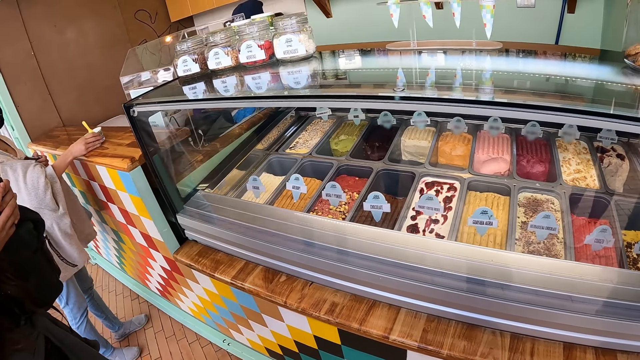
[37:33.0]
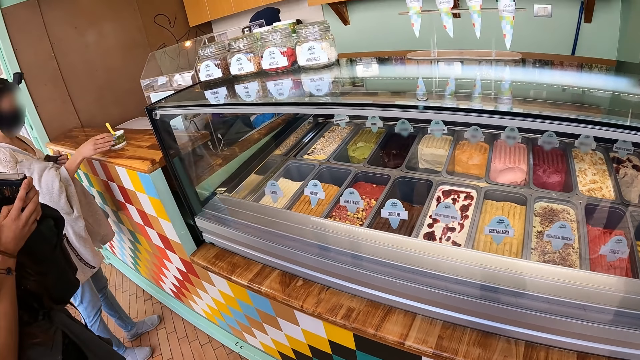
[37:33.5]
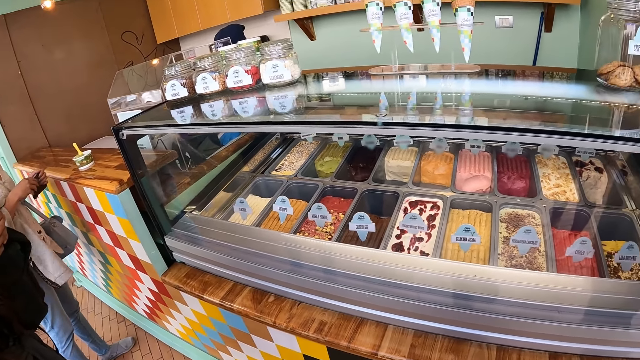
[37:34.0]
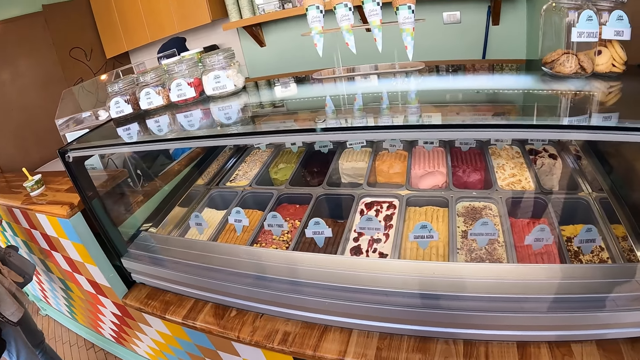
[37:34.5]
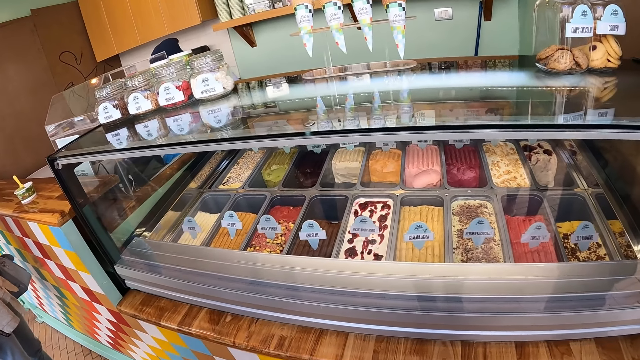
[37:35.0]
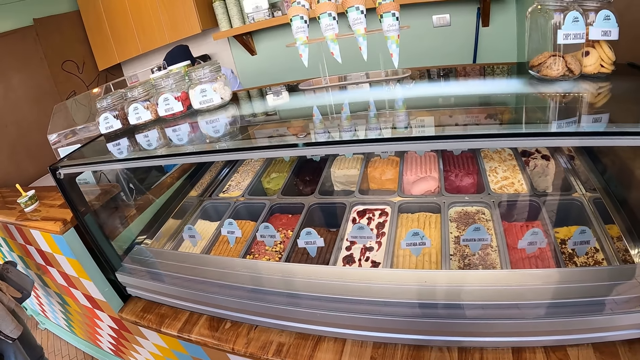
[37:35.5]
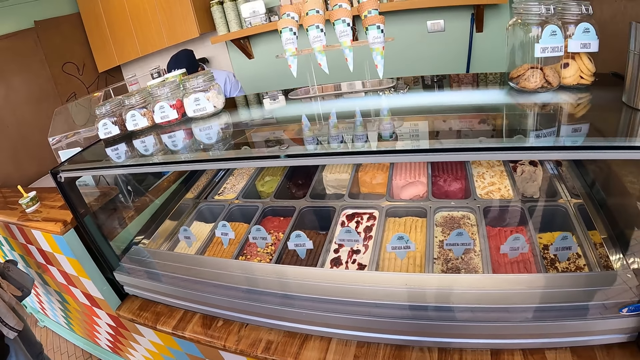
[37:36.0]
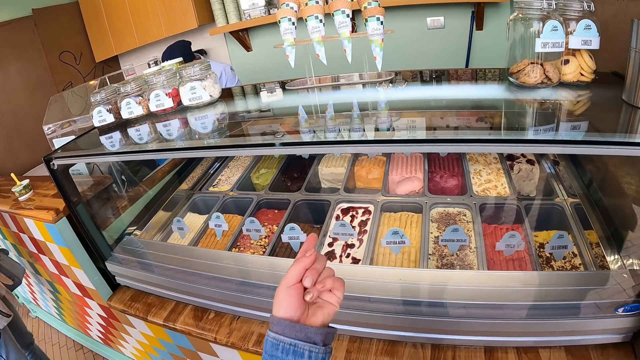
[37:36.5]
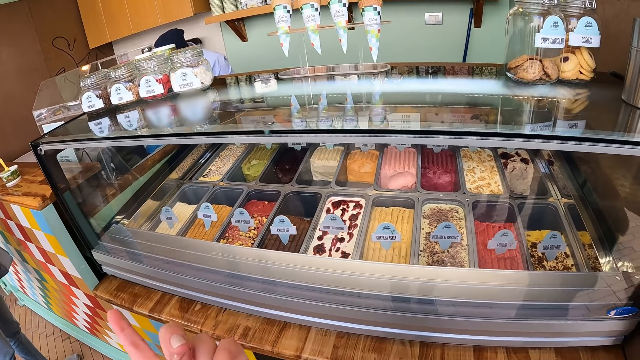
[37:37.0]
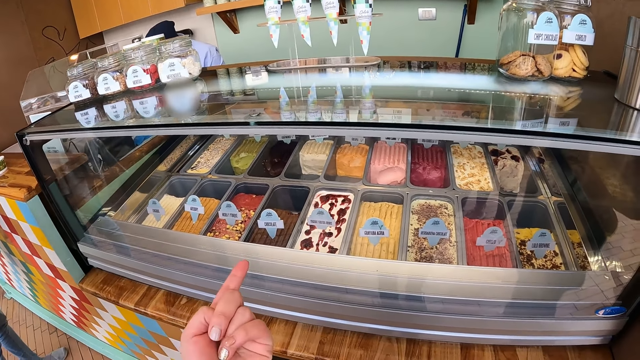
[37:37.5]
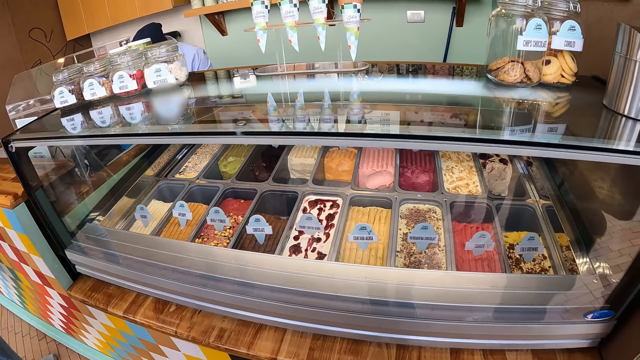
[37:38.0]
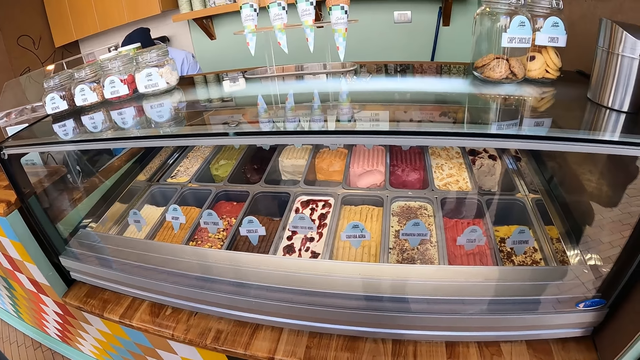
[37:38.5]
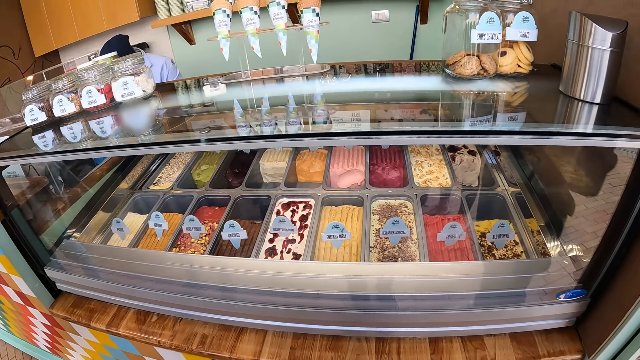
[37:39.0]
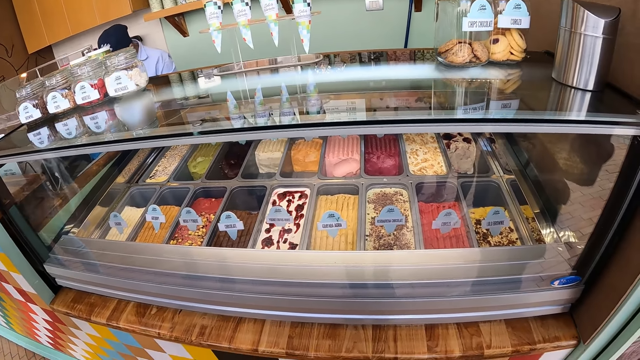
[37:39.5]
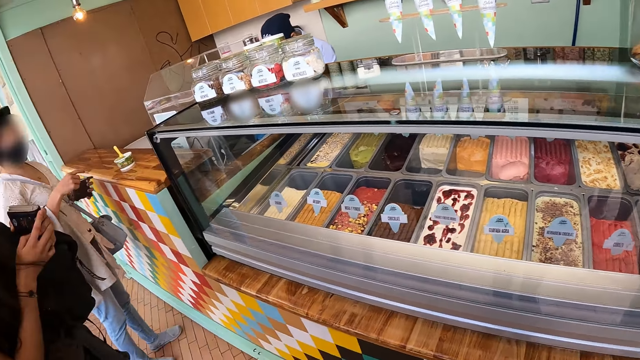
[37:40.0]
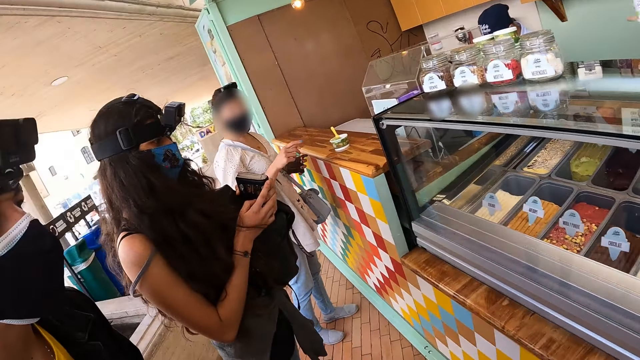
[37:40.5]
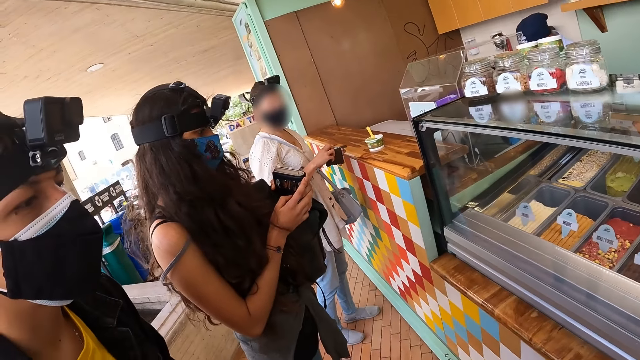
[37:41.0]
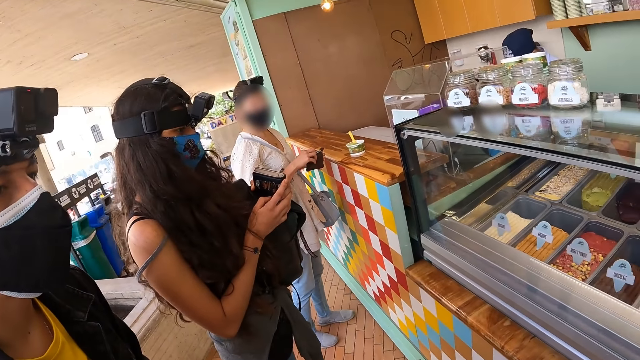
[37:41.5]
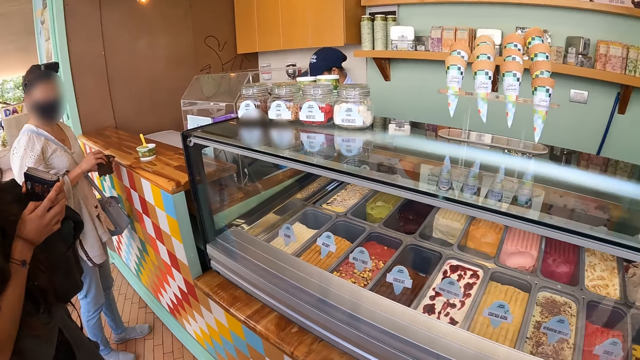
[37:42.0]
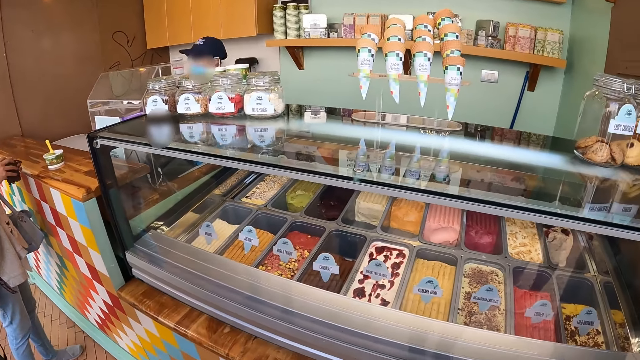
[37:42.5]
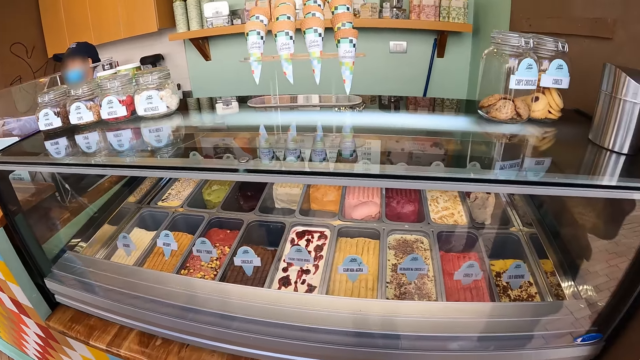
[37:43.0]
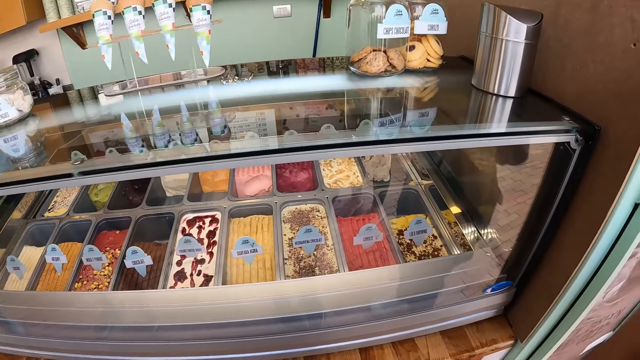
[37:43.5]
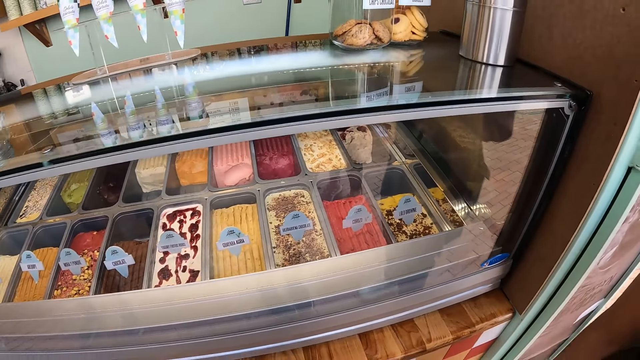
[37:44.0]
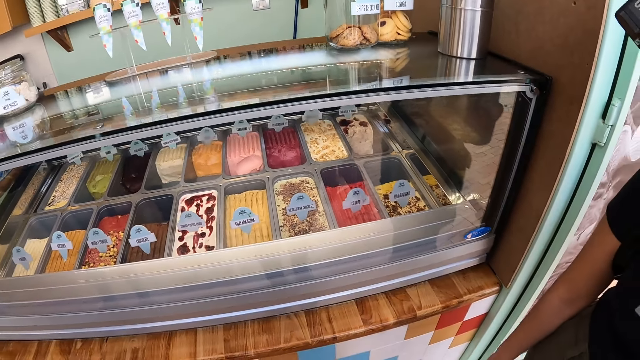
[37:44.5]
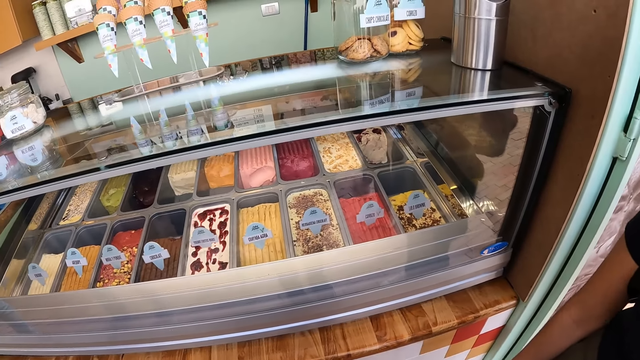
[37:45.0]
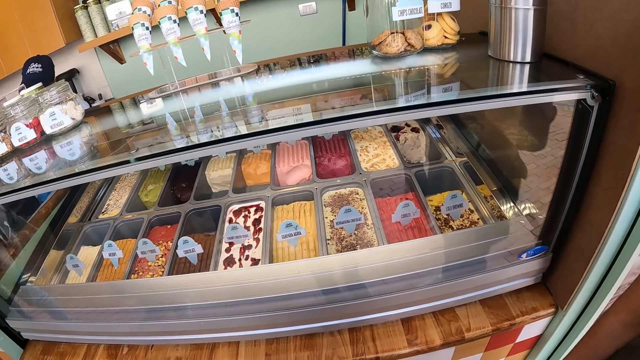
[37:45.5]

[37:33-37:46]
The camera wearer points at the ice creams. They look at the ladies. They look at a man. They look at the ice cream.

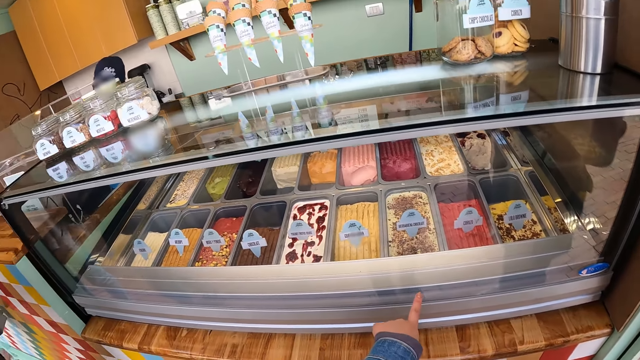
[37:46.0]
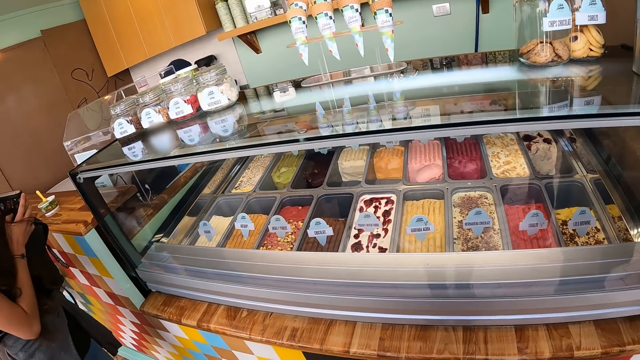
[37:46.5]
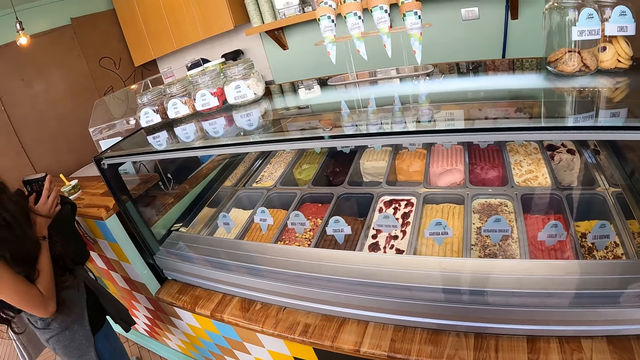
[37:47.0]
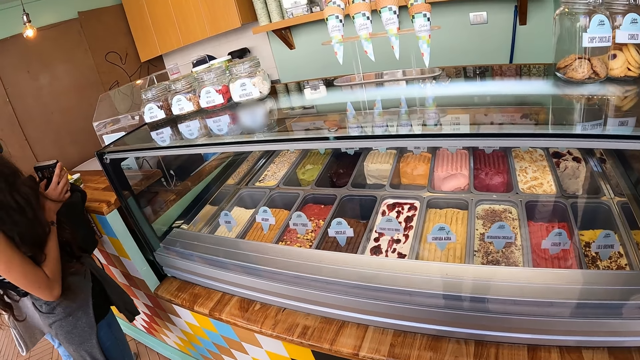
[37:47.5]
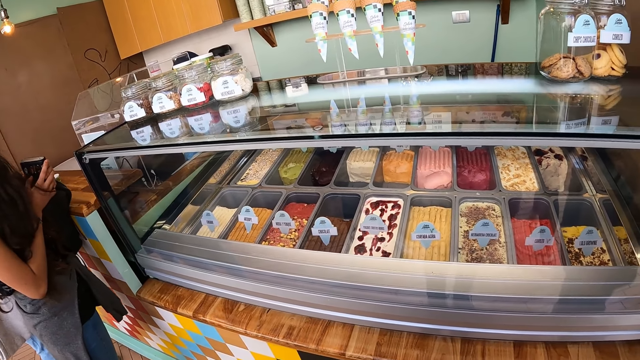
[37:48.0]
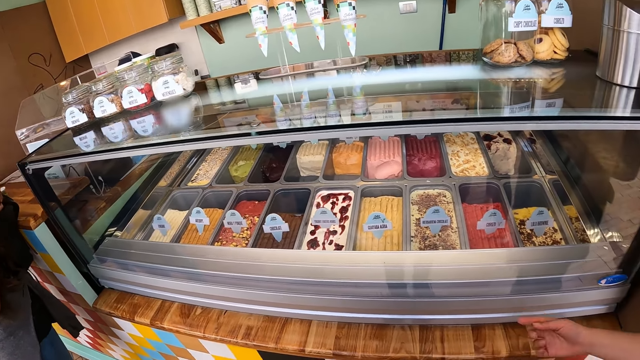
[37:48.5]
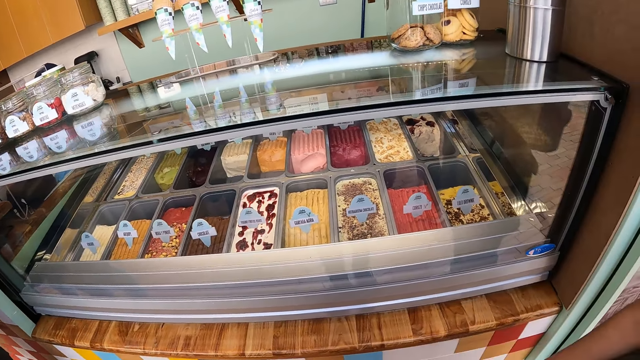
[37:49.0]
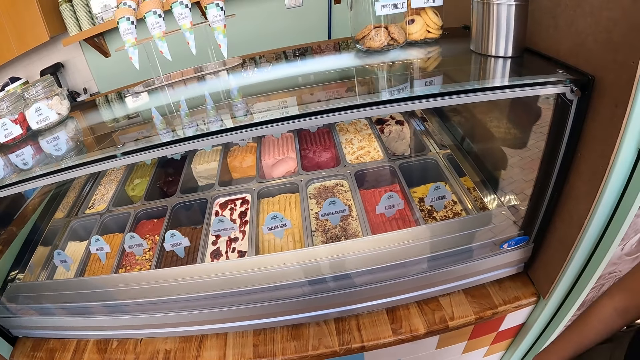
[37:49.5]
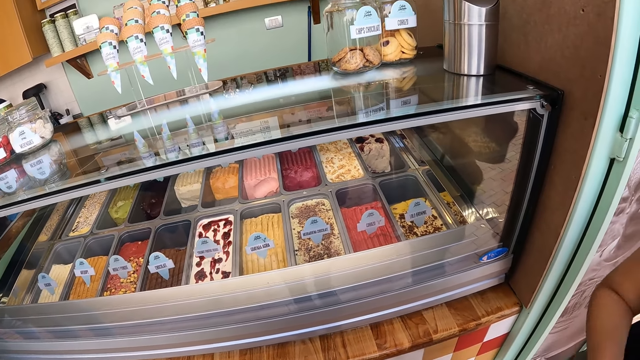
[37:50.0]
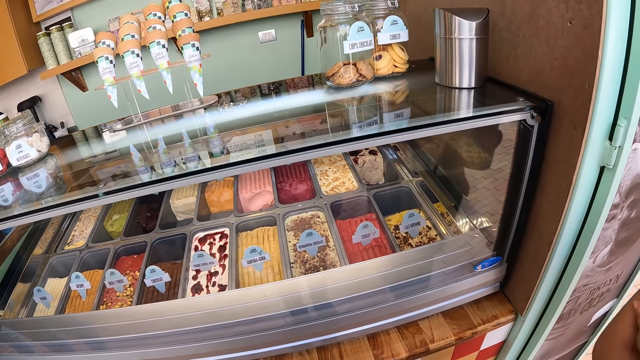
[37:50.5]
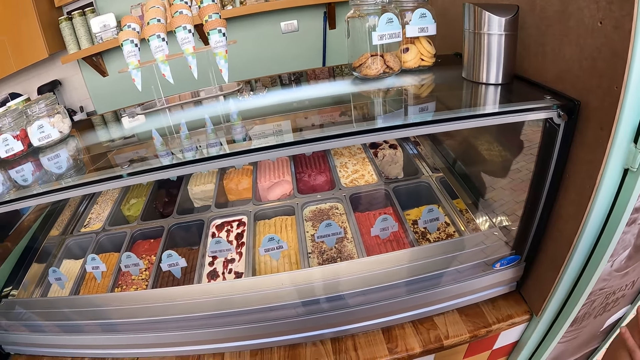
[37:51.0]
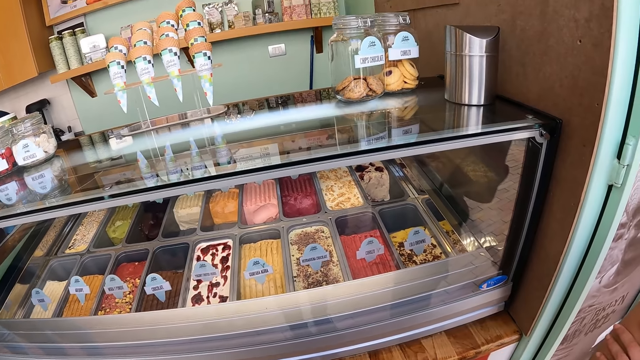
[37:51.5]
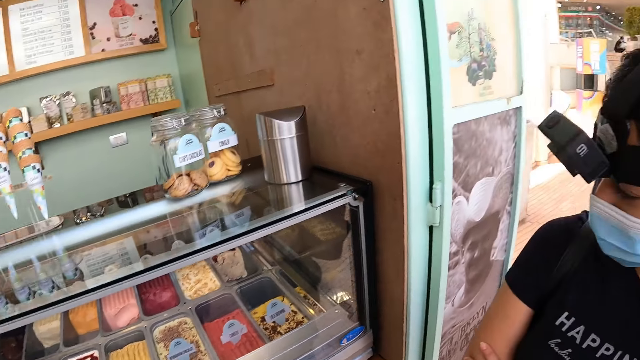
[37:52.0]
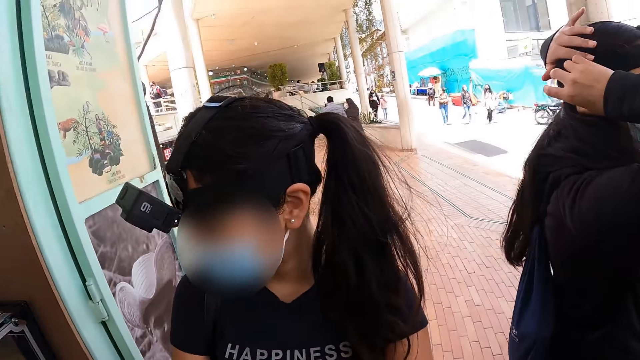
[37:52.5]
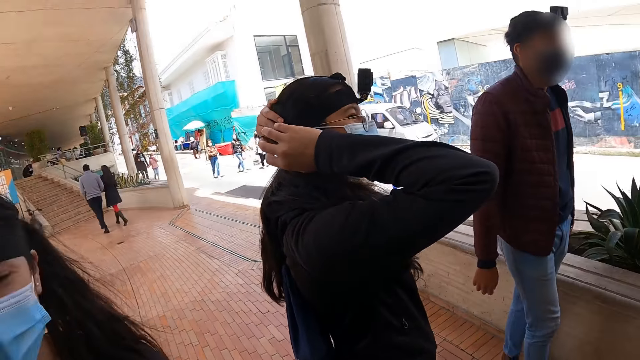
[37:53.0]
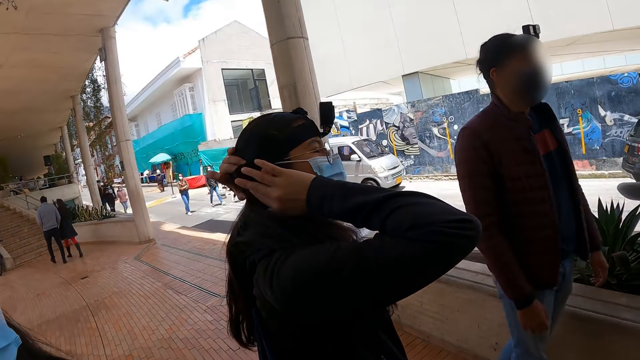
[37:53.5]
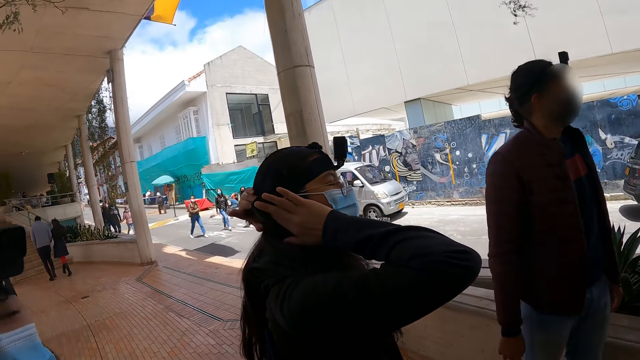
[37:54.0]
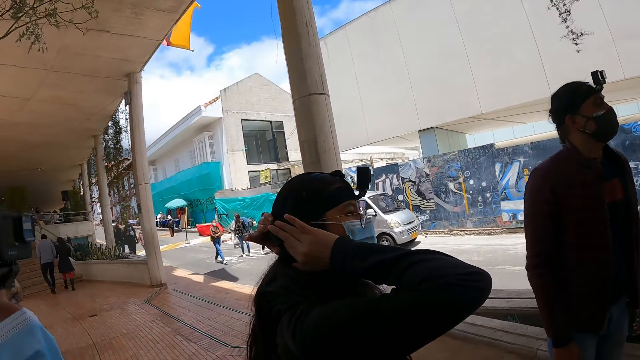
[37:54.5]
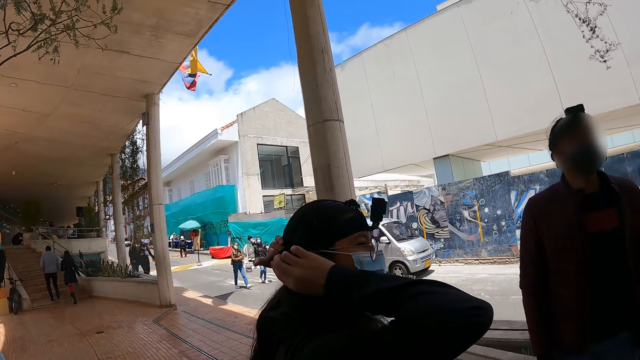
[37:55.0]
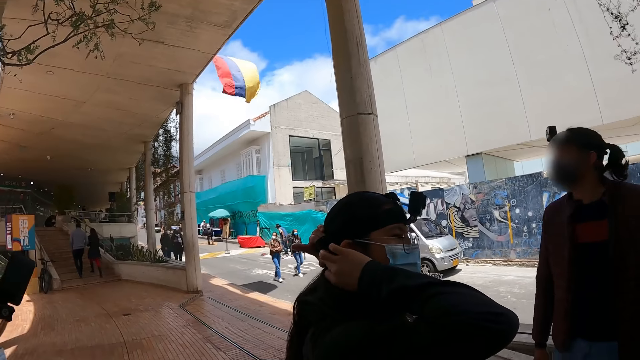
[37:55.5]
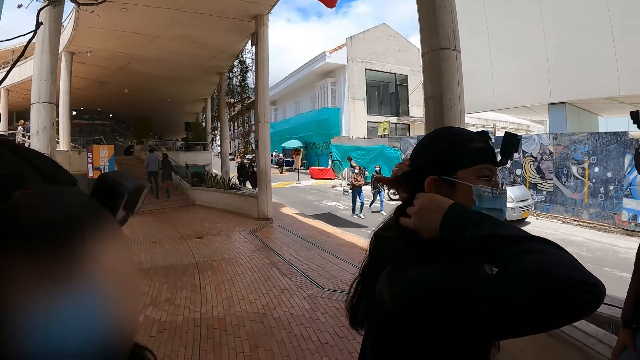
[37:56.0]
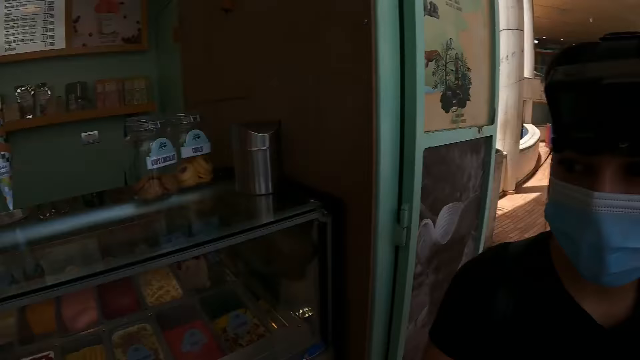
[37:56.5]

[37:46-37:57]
The camera wearer points at the ice creams. A woman points a finger, moves a hand, and folds hands. The camera wearer looks at another woman. The other woman holds hair with hands. She fixes her hair.
